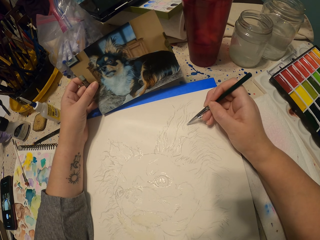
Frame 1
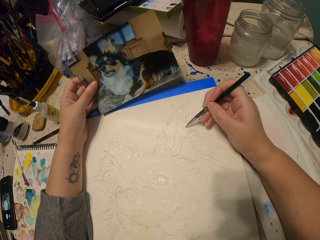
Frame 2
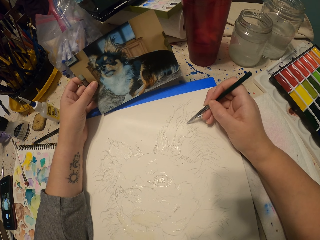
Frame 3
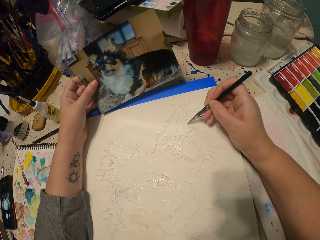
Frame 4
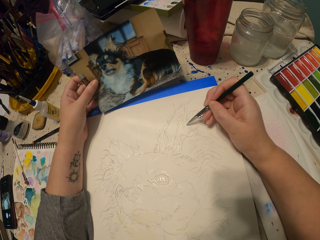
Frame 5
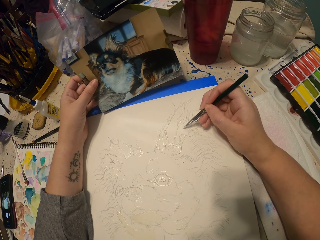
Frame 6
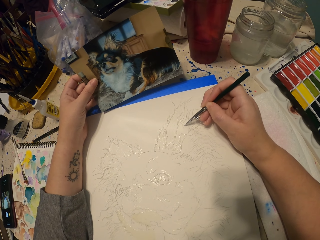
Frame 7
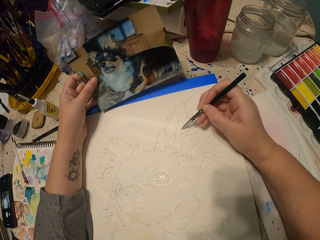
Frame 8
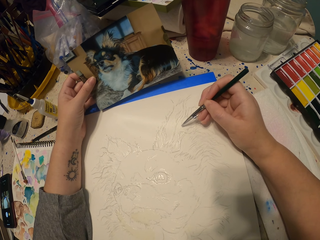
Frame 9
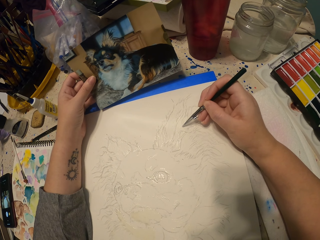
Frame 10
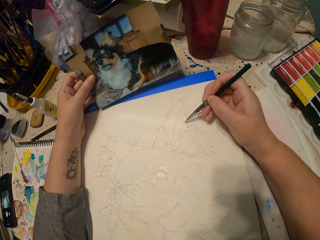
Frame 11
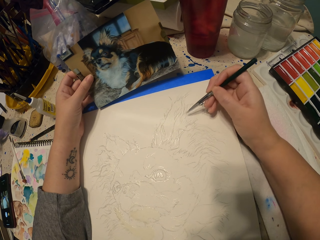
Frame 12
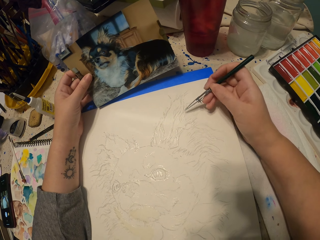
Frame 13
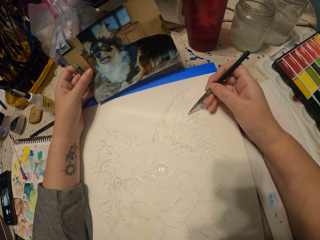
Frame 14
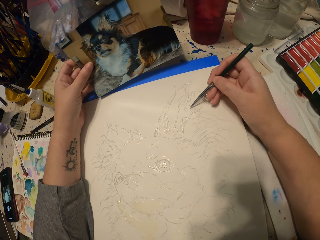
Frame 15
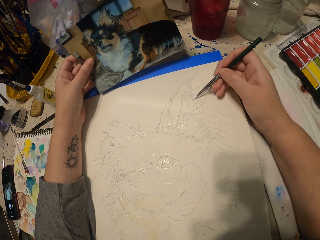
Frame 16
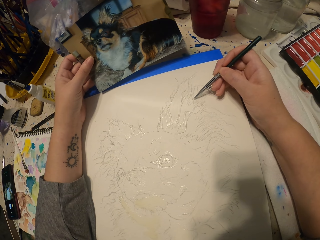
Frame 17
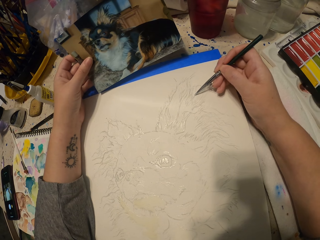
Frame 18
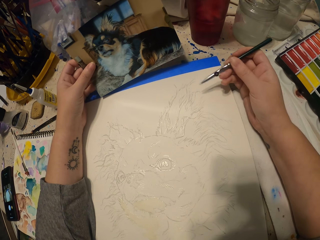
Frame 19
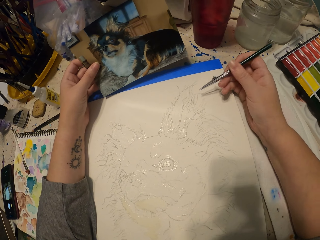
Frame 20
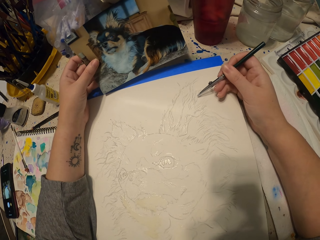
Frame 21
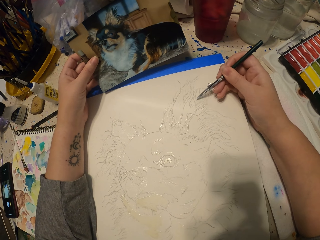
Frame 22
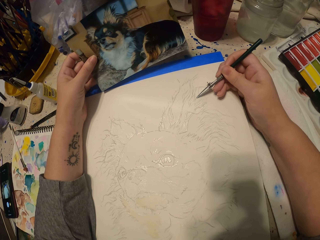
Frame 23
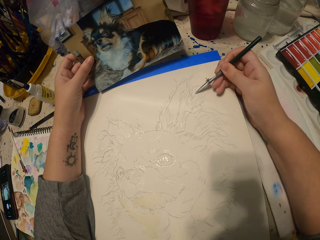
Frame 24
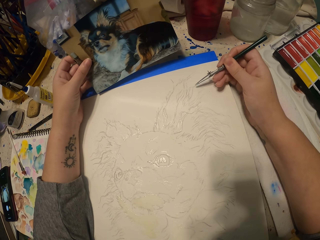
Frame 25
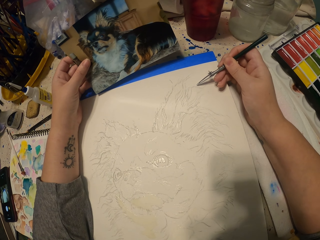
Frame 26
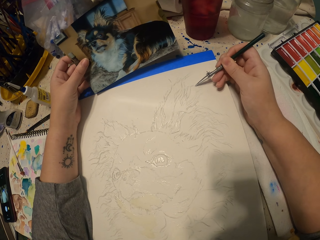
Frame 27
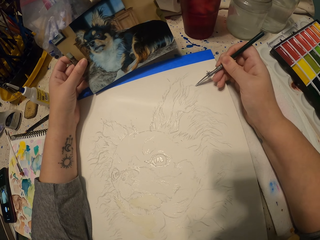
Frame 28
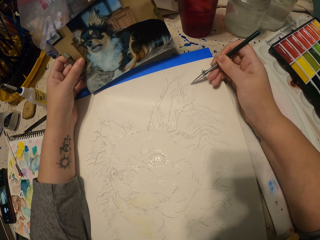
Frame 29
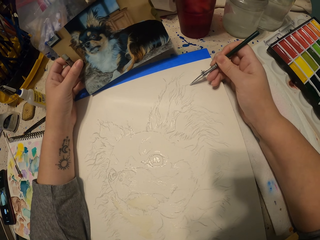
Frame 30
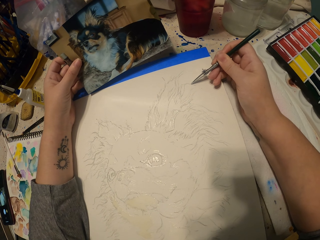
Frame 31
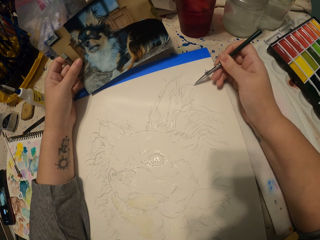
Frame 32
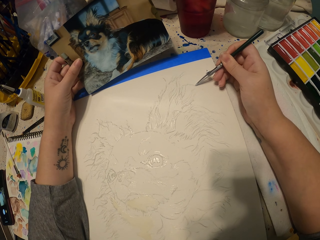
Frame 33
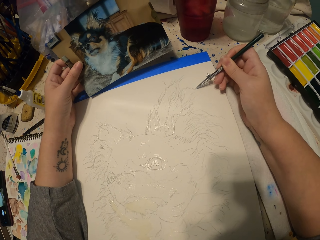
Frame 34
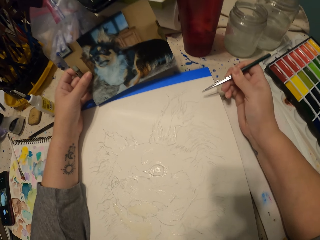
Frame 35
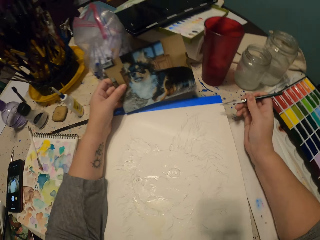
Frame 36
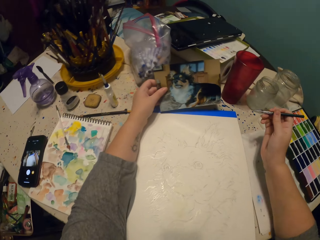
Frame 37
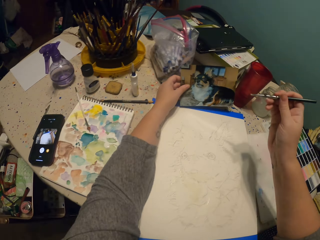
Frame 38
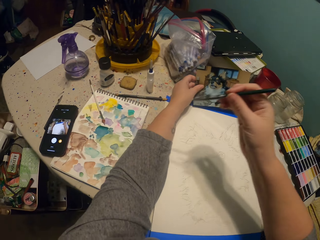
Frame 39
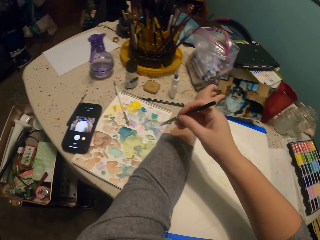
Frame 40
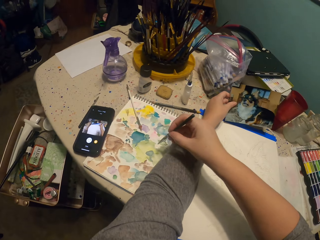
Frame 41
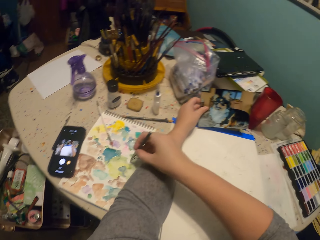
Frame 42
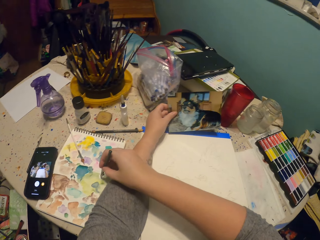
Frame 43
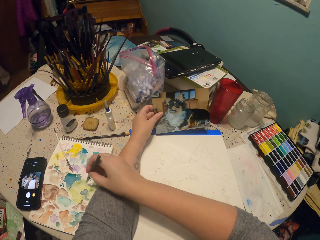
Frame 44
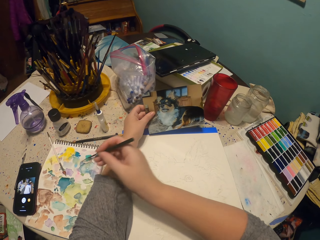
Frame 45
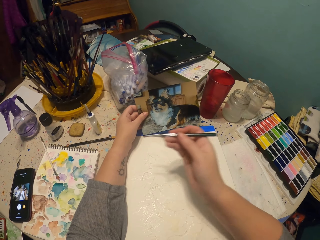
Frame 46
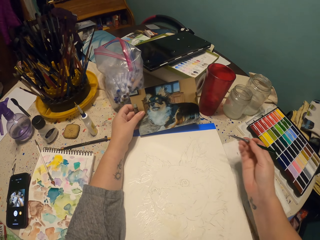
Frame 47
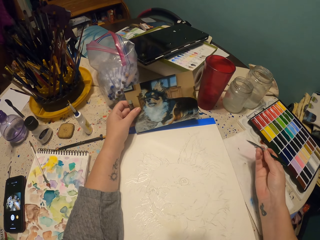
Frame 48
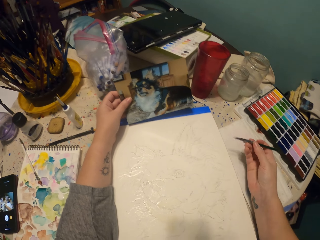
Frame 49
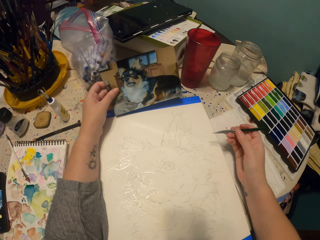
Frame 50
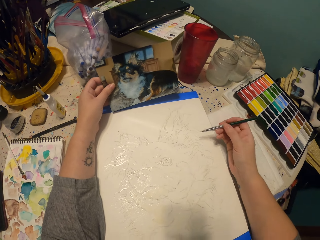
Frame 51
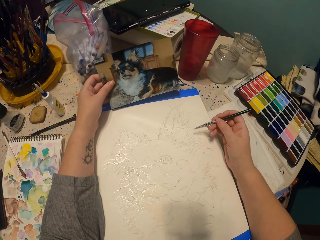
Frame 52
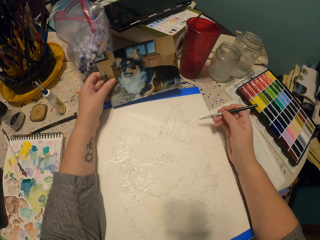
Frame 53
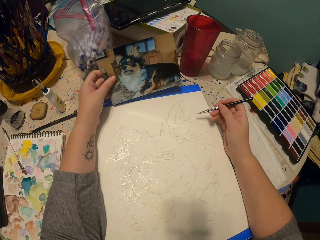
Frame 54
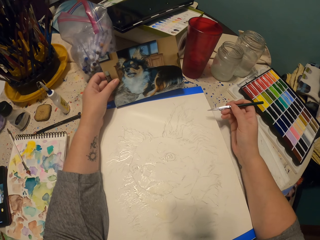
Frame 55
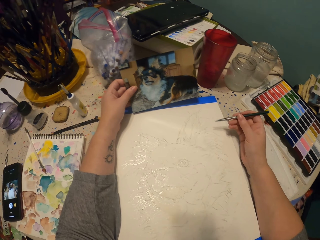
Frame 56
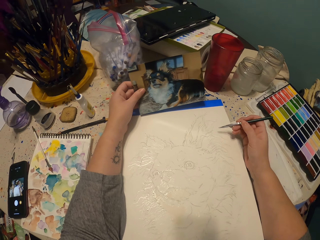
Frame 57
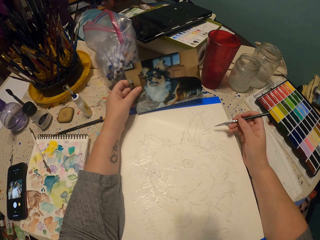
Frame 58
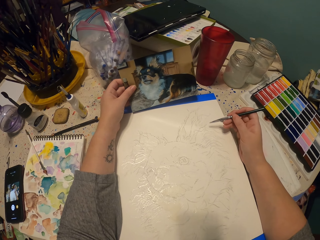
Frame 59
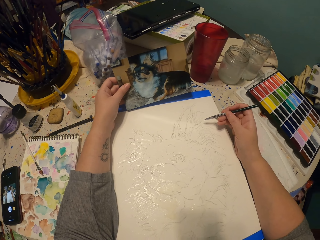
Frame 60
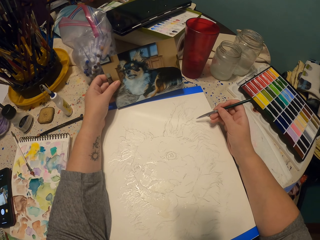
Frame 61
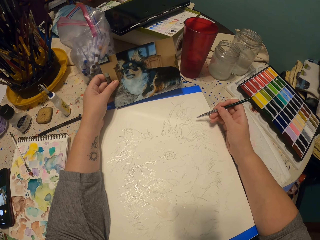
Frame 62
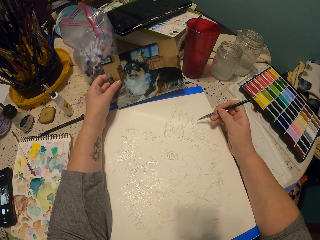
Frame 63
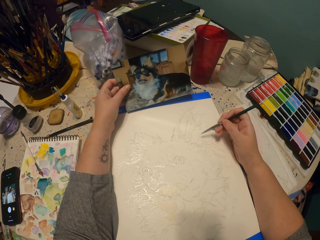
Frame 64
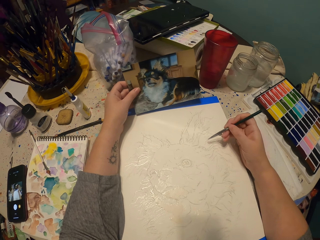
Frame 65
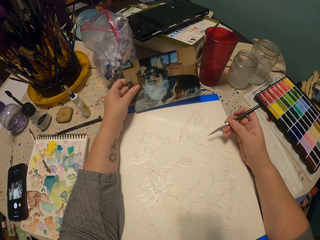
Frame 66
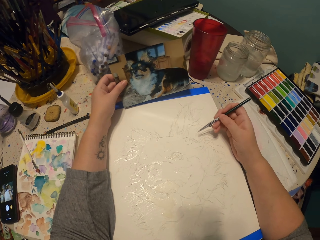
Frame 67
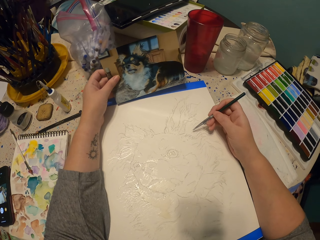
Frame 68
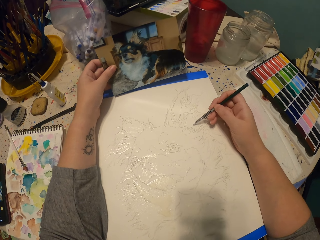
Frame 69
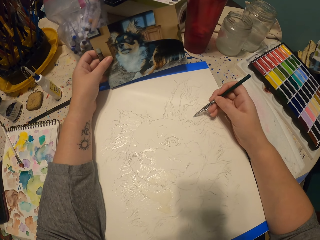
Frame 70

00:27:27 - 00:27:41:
The camera wearer lifts their hand up. They dip the pen in water colors on a piece of paper. They sketch a dog on the piece of paper.

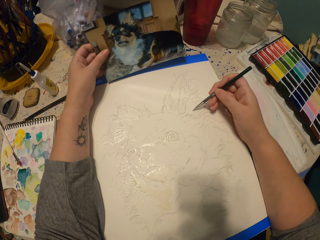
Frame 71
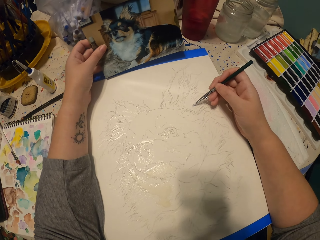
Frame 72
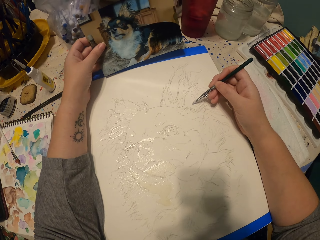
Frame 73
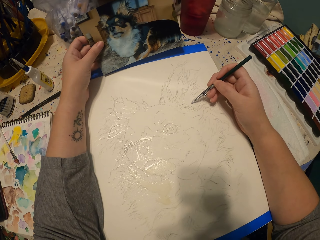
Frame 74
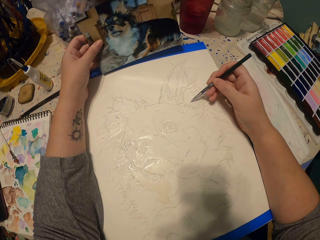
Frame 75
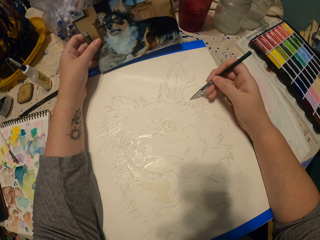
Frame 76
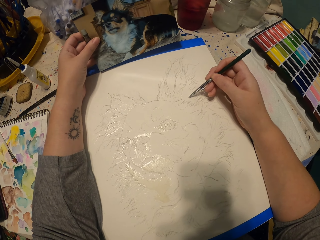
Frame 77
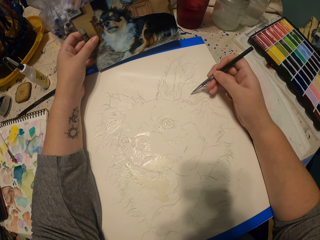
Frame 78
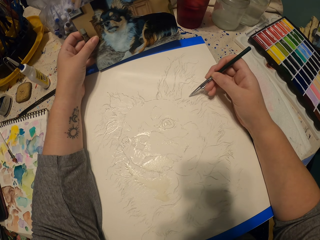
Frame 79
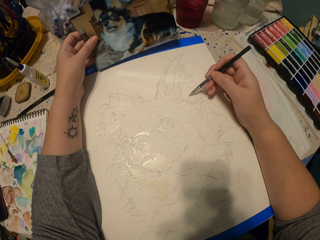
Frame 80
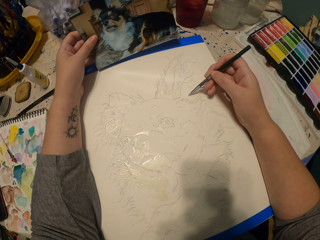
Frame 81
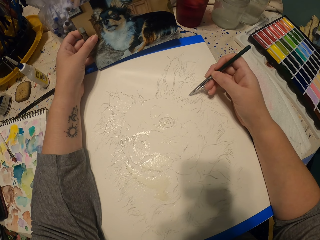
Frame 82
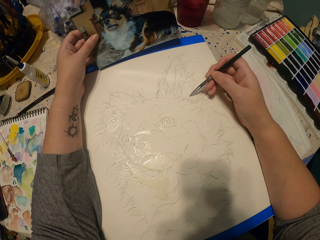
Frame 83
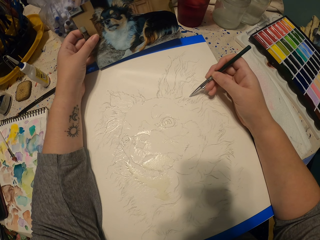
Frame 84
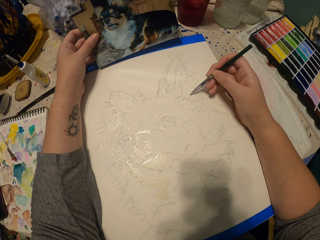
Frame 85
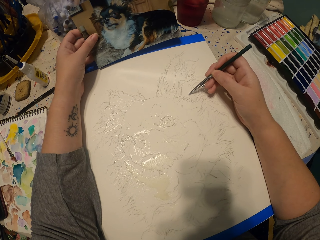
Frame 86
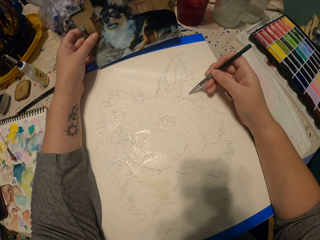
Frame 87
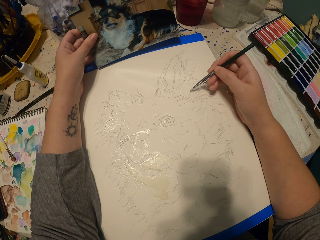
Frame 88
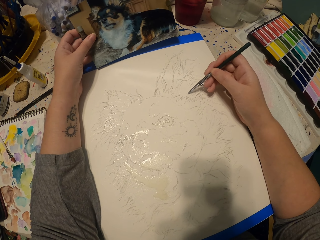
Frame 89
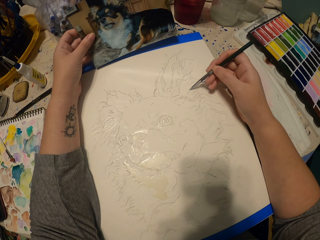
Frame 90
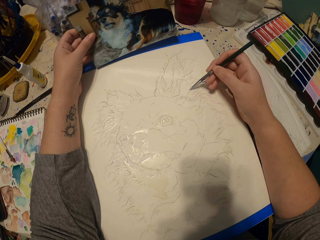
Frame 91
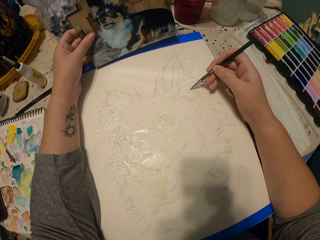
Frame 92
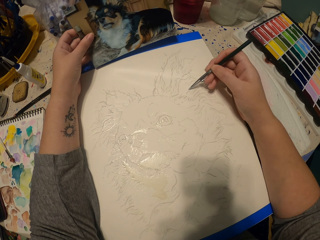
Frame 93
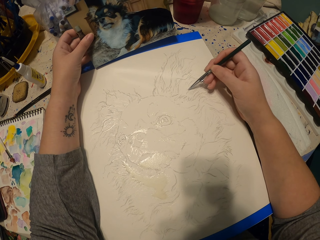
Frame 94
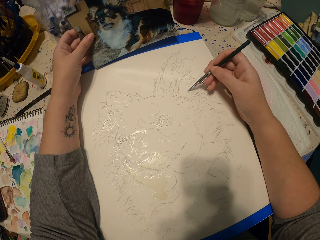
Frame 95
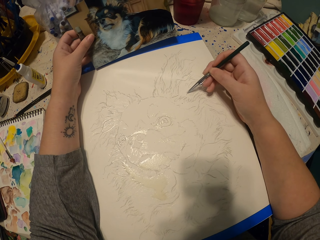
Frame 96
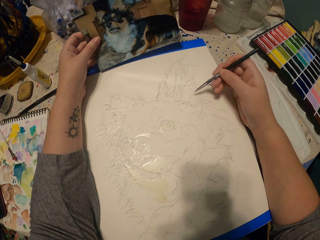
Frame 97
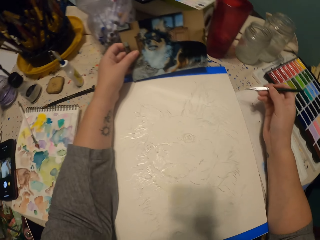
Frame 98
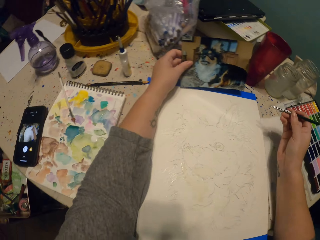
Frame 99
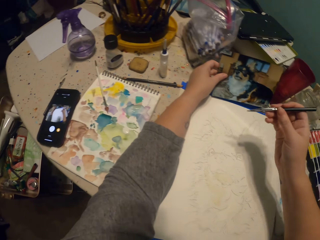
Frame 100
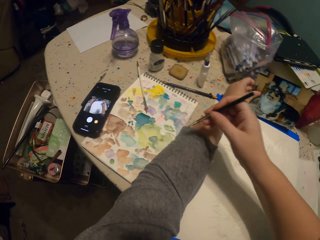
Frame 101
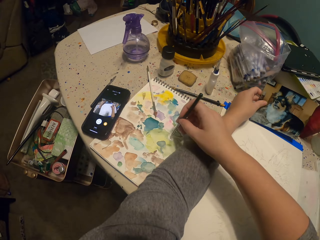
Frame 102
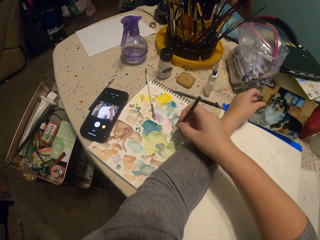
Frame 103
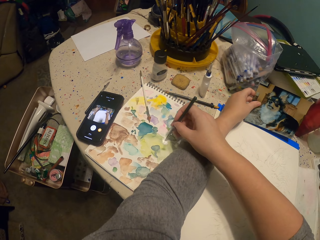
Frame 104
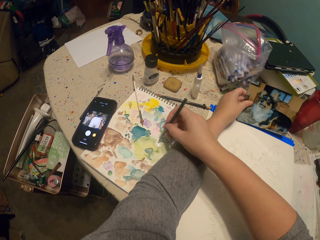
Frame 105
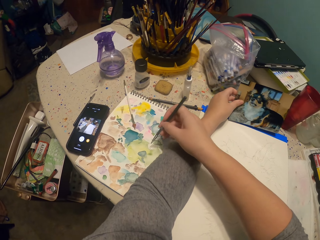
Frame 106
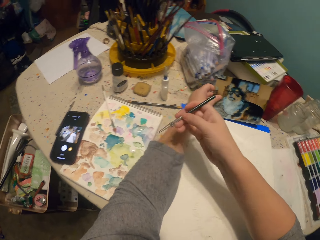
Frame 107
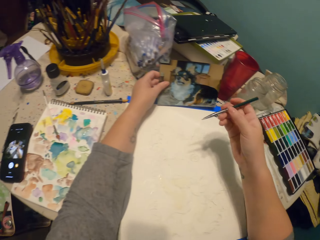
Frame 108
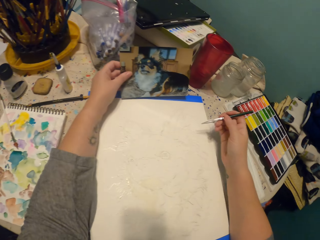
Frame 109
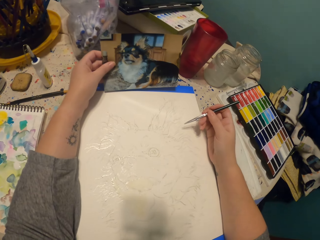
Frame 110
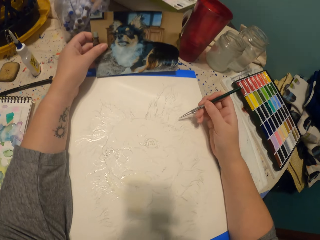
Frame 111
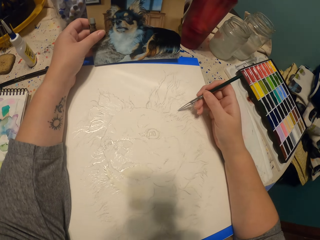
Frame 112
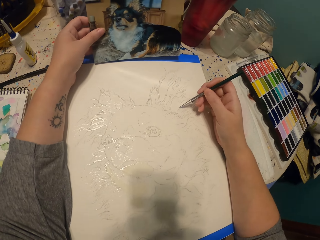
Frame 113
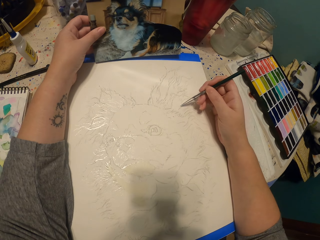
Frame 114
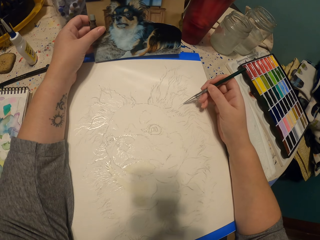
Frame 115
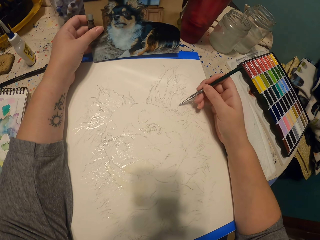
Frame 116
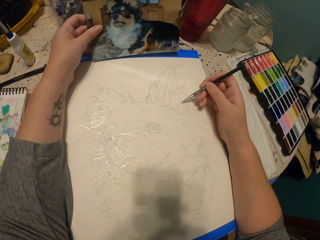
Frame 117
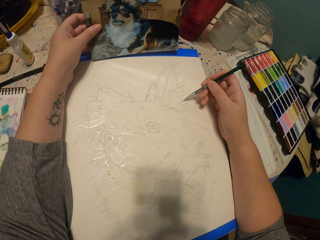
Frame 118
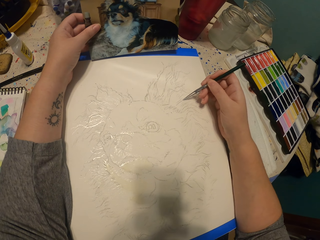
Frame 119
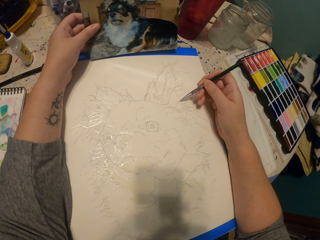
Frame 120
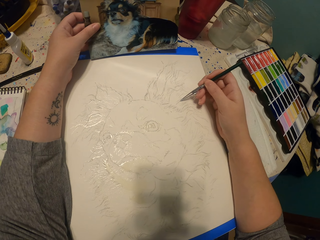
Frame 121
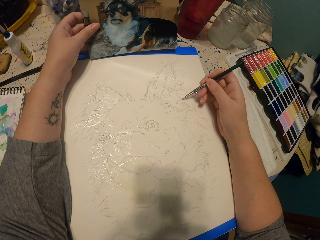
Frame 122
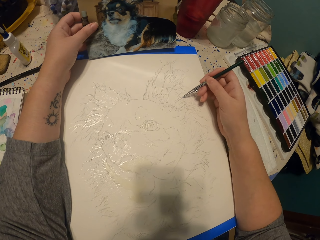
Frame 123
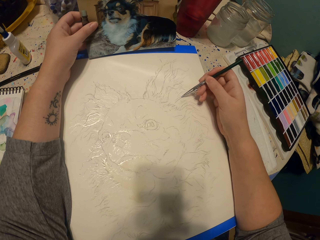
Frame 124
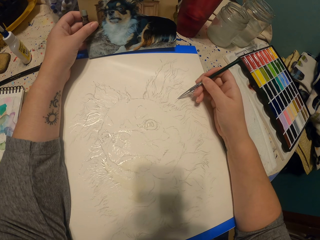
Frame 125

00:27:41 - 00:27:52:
The camera wearer lifts their hand up. They pick up the paint with the brush. They sketch the picture.
